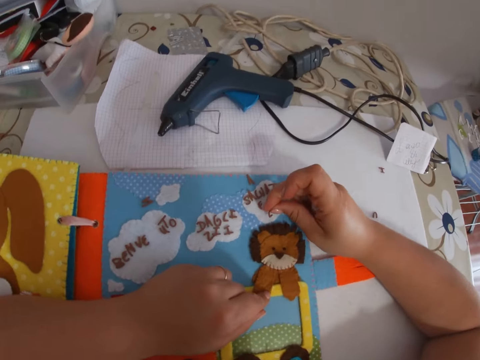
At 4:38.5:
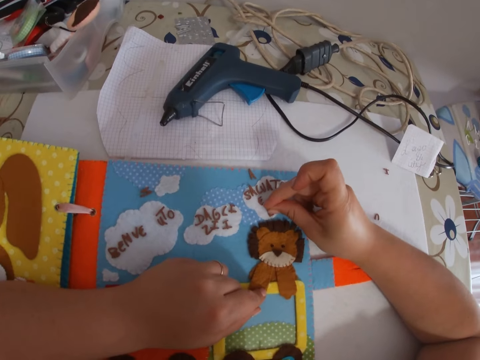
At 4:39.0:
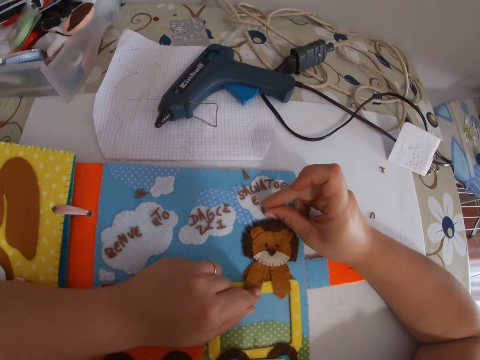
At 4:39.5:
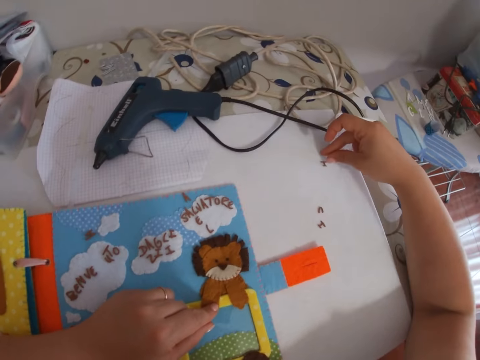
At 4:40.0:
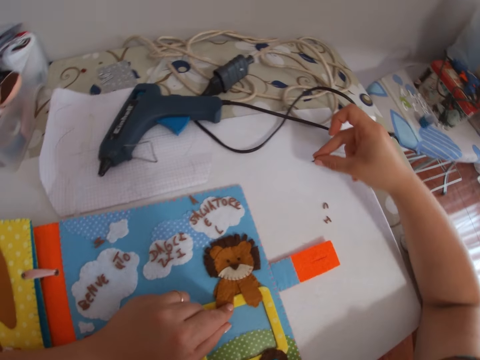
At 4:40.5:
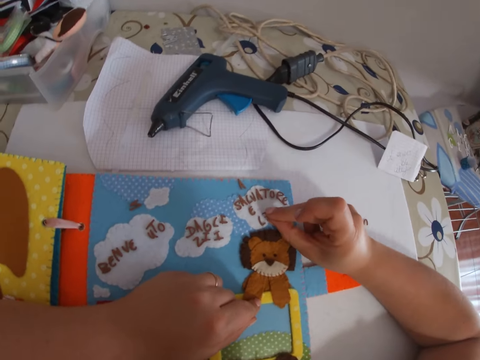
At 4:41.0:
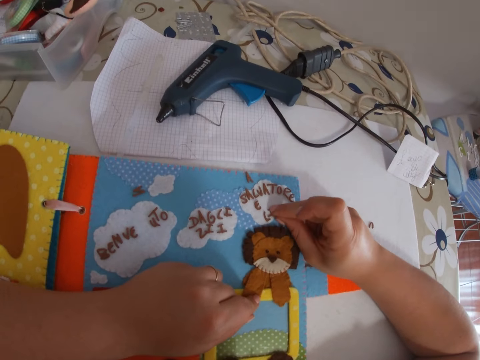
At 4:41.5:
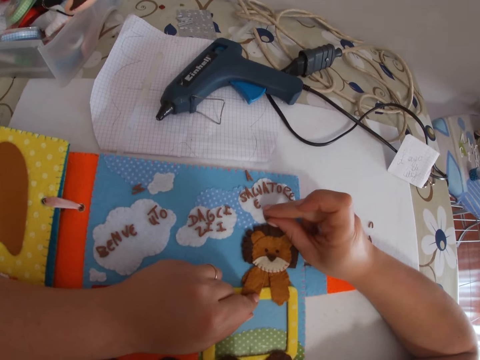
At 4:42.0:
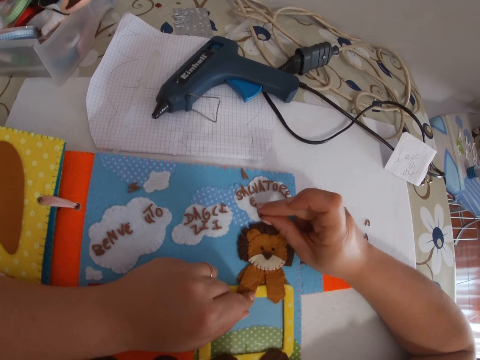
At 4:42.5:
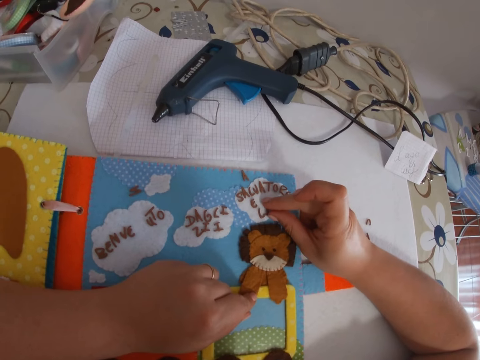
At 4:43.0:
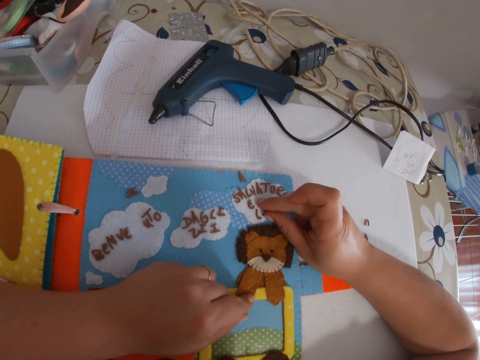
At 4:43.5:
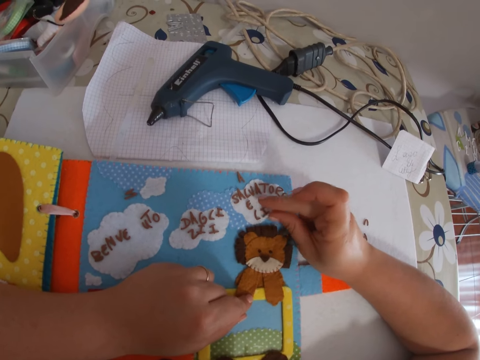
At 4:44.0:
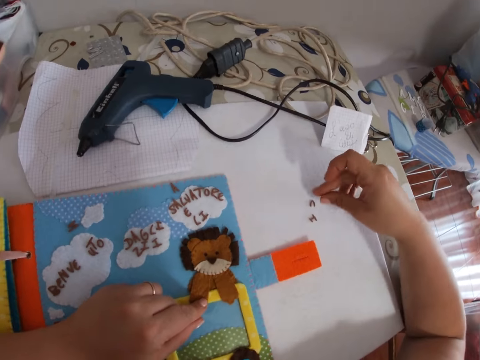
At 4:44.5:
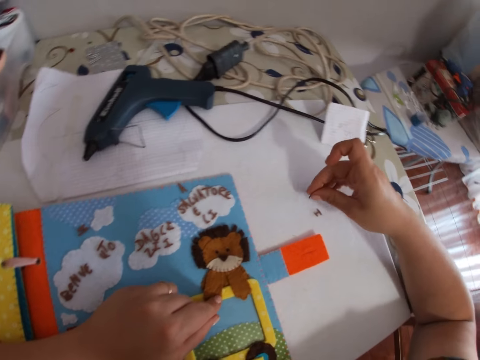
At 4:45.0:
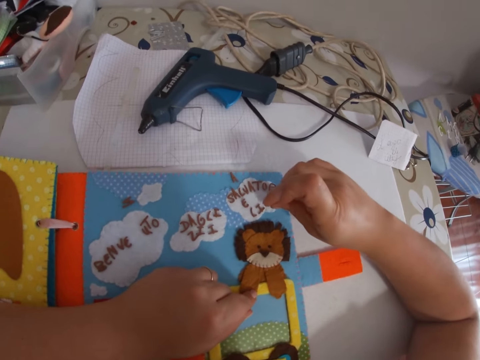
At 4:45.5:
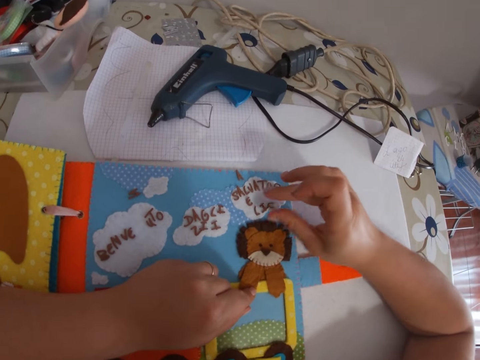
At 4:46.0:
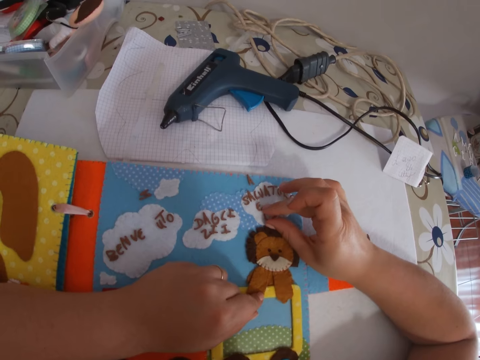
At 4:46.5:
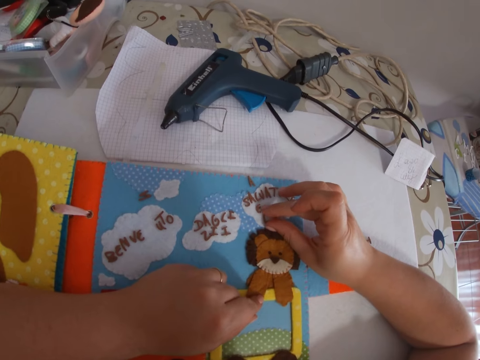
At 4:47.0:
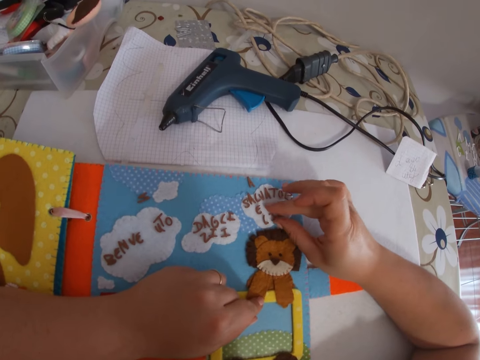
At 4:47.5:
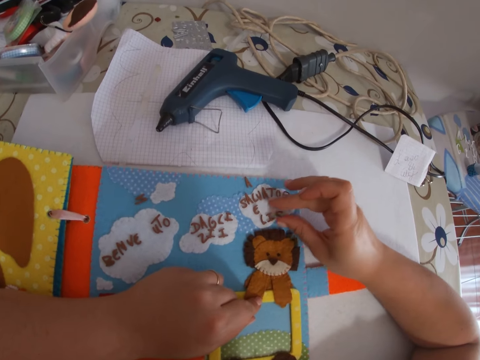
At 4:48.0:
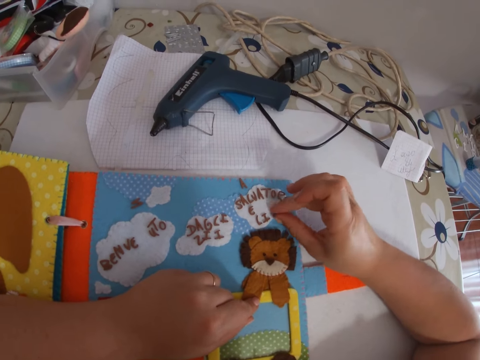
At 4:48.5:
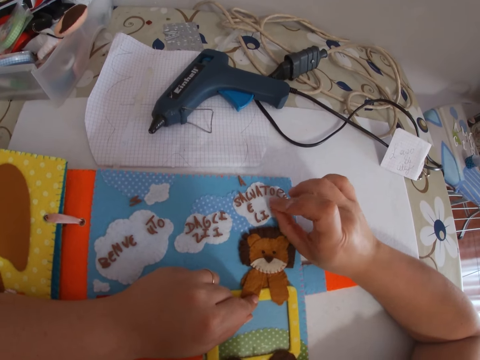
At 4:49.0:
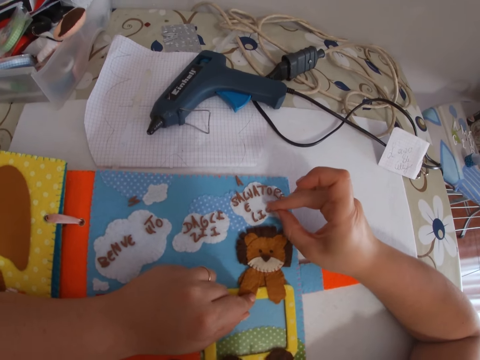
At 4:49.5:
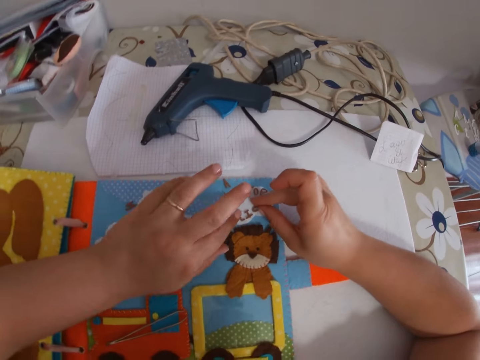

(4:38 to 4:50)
The camera wearer arranges the letter tile on the board with both hands. She picks up a letter tile from the table with her right hand. She arranges the letter tile on the board with both hands. She picks up a letter tile from the table with her right hand. She arranges the letter tile on the board with both hands.

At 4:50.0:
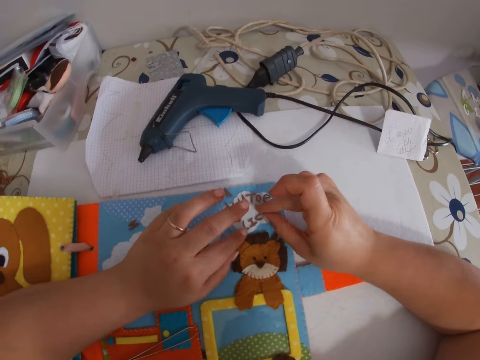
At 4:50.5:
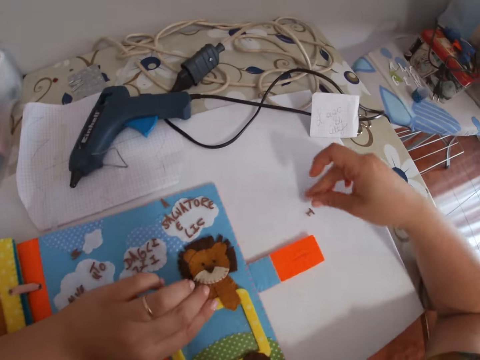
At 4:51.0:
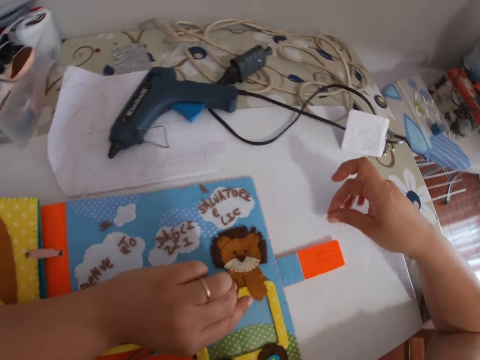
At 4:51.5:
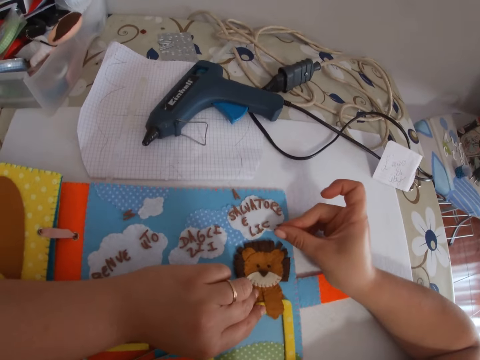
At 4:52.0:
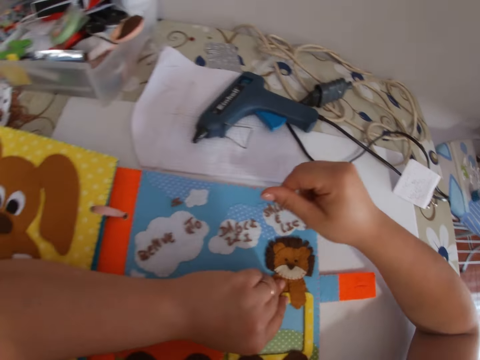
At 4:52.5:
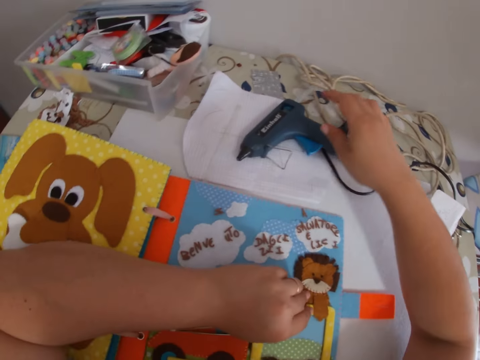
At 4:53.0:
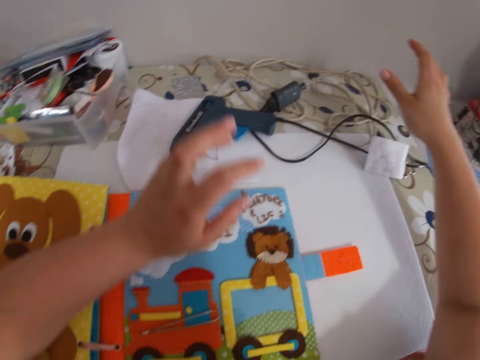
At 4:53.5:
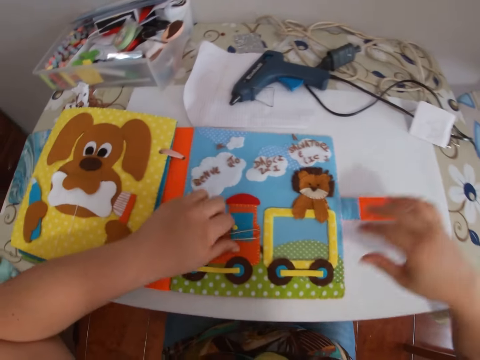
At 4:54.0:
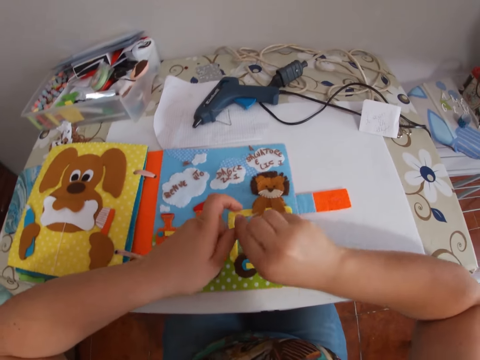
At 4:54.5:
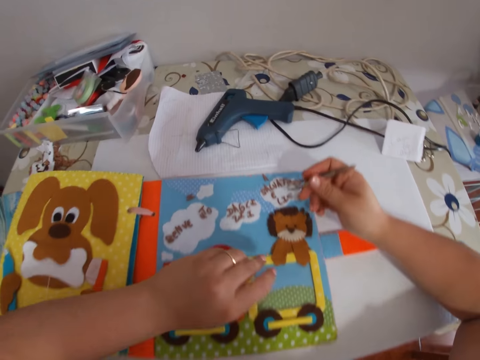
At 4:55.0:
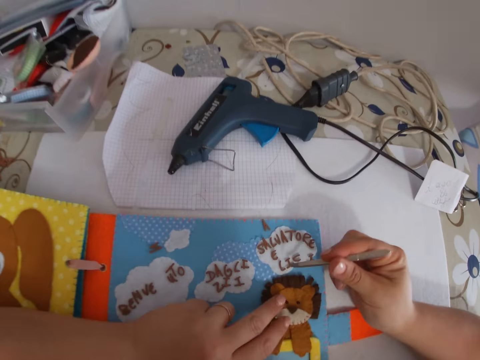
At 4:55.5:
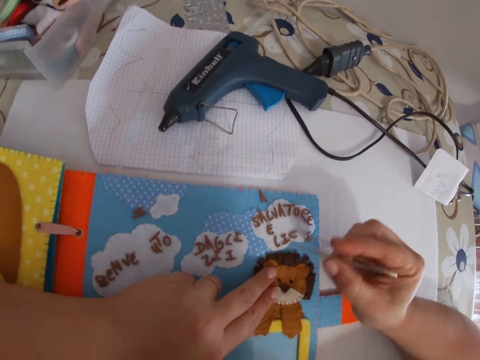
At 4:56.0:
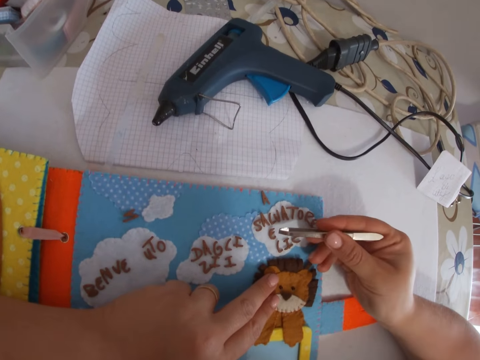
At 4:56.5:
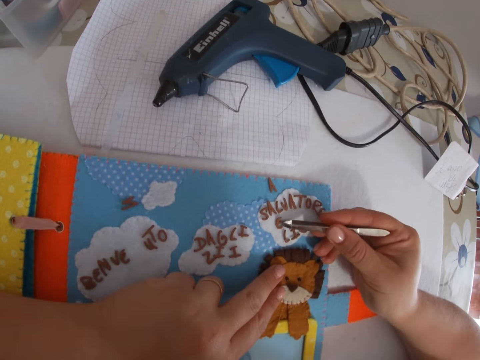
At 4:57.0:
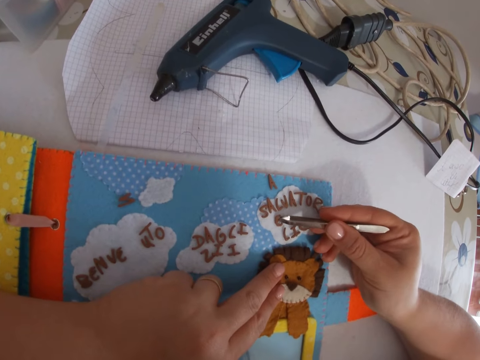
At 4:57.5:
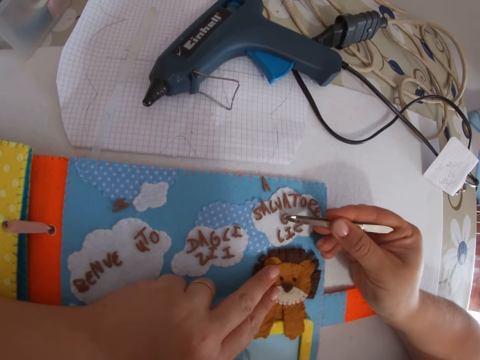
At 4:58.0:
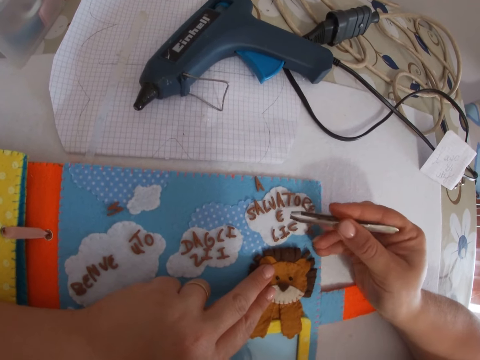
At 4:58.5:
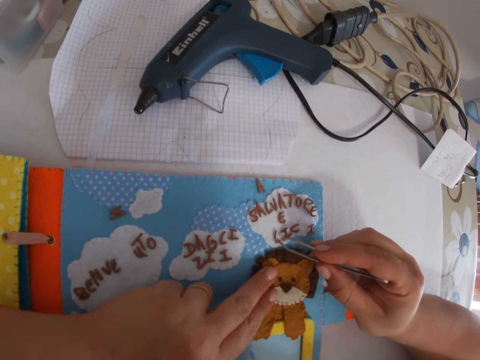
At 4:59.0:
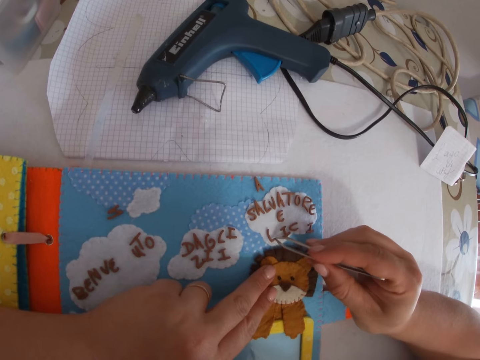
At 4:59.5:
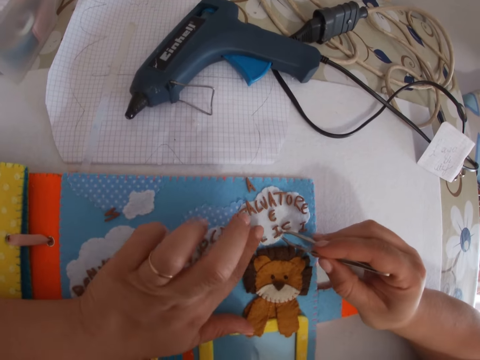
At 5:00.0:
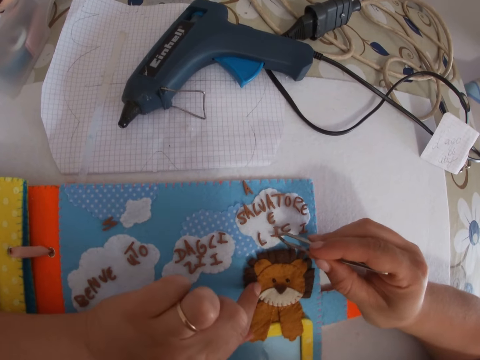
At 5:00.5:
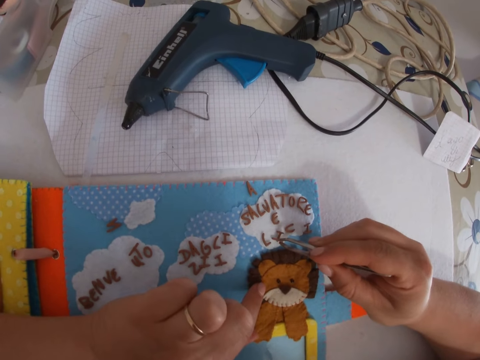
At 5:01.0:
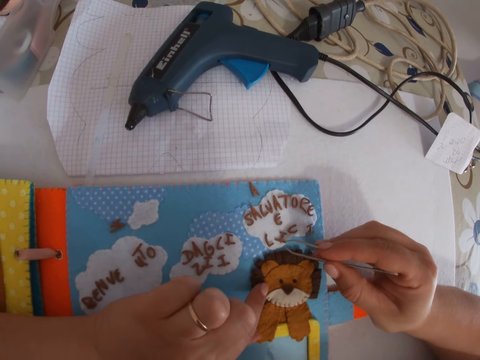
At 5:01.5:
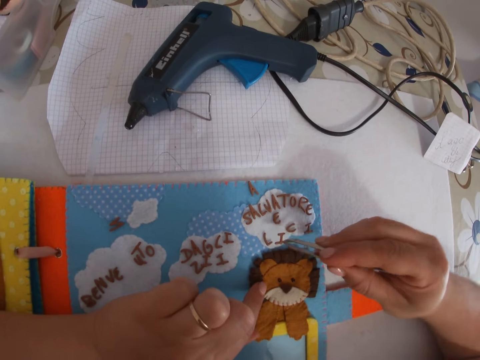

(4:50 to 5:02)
The camera wearer picks up a tweezer from the board with her left hand. She arranges the letter tiles on the board with the tweezer in her right hand.

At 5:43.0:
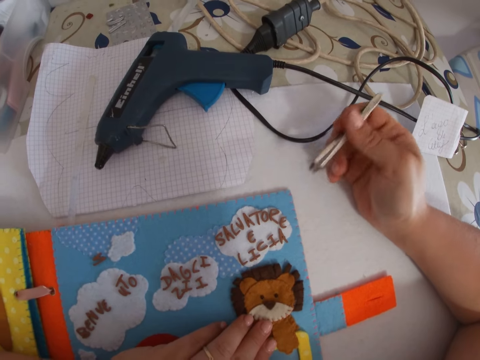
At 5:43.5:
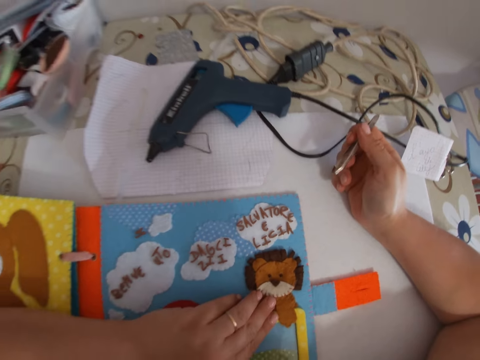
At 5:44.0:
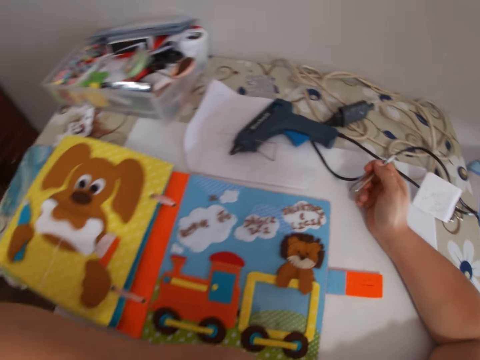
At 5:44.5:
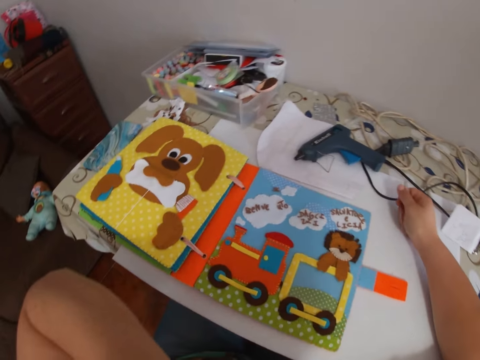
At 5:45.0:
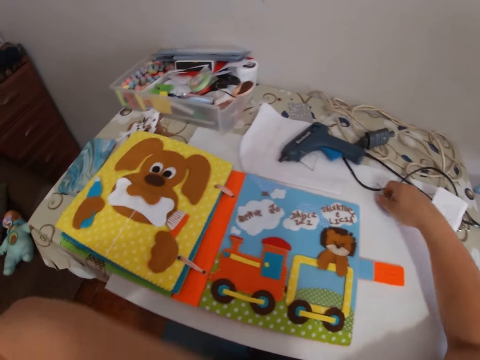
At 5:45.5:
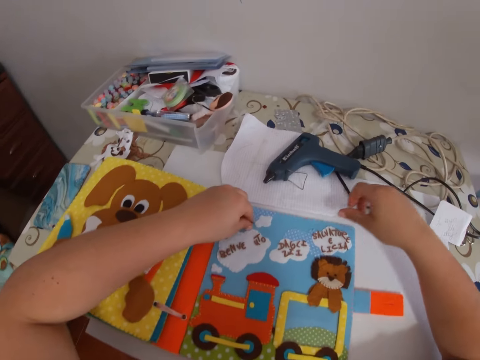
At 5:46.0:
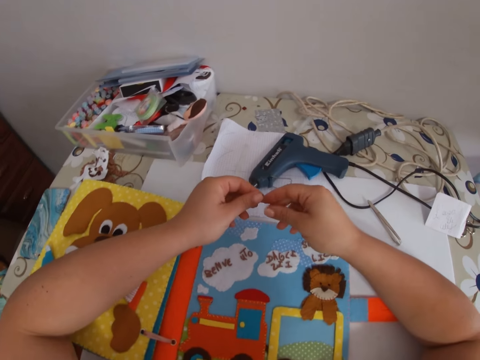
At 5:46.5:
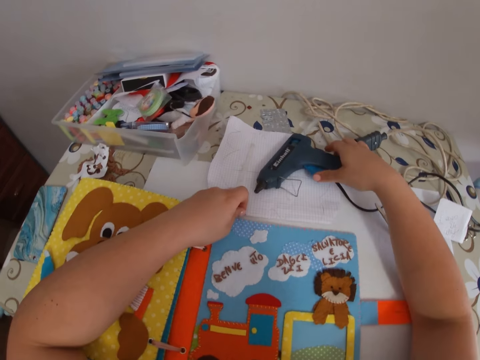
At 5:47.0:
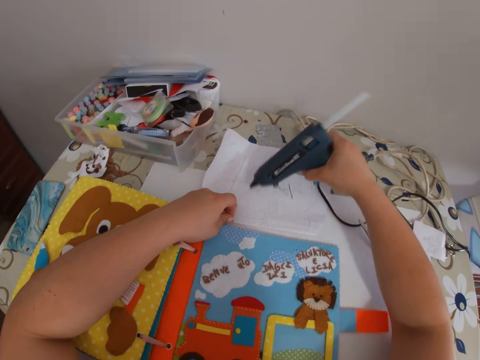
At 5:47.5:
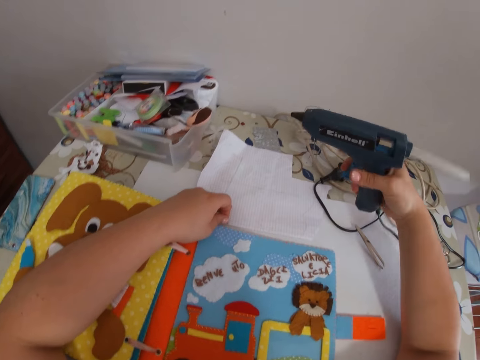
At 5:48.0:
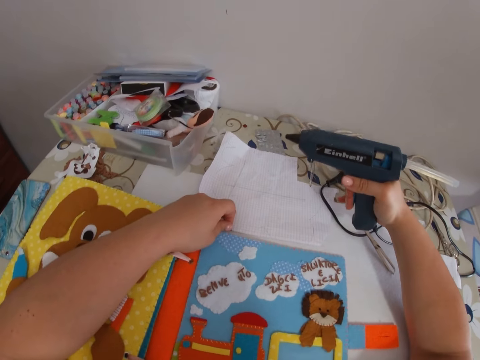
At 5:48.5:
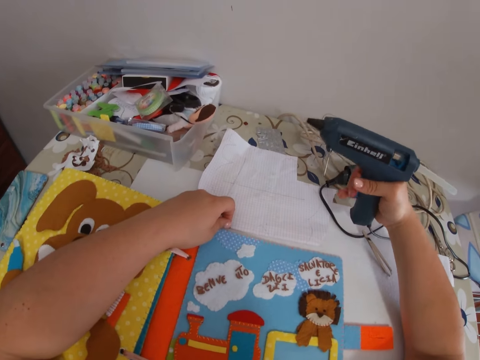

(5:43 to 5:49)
The camera wearer drops the tweezer on the table with her right hand. She takes an alphabet letter button on the table. She carries a glue gun from the table with her right hand.
